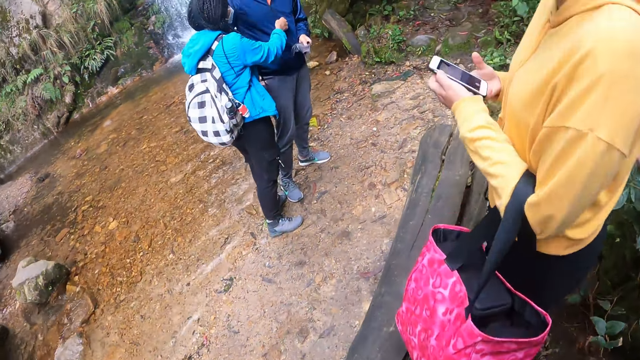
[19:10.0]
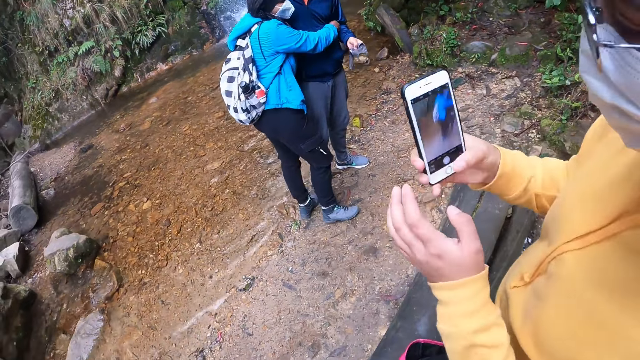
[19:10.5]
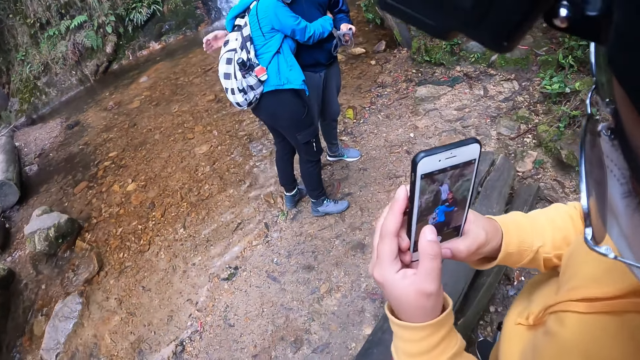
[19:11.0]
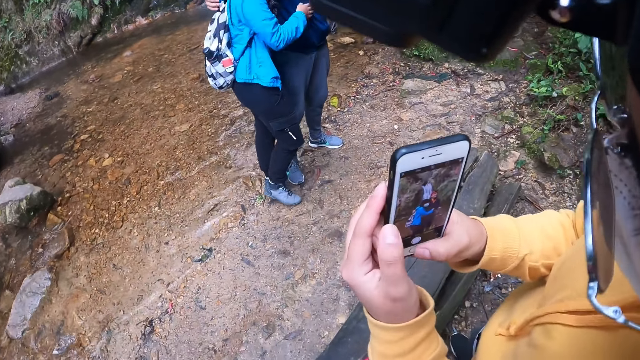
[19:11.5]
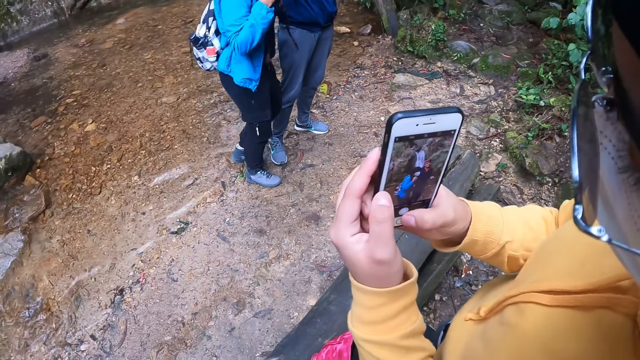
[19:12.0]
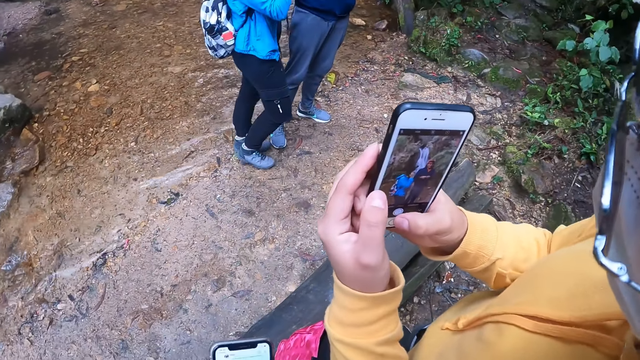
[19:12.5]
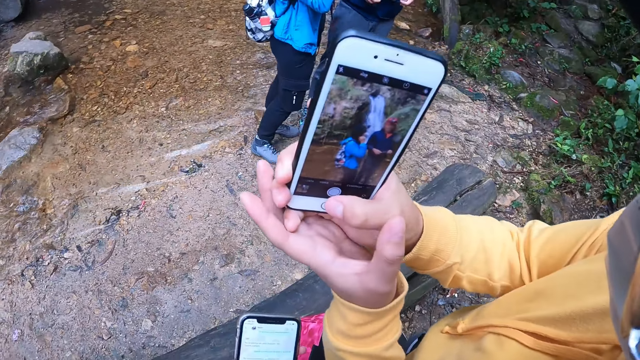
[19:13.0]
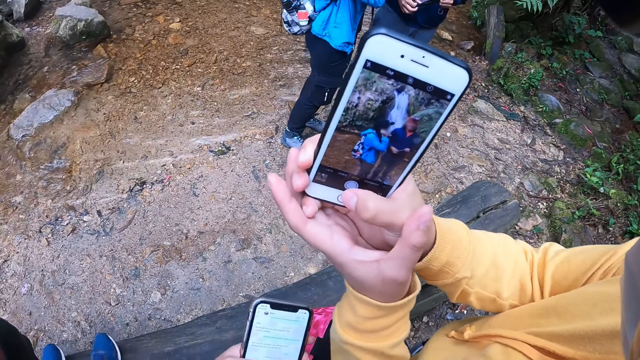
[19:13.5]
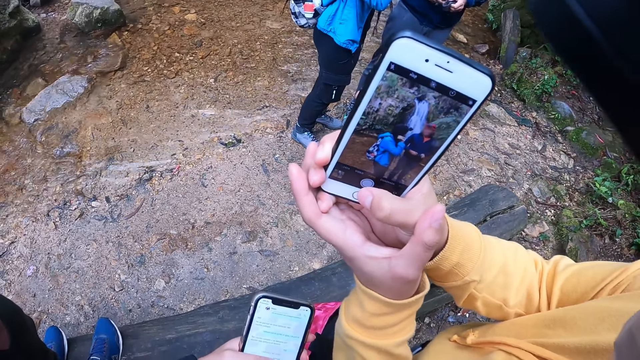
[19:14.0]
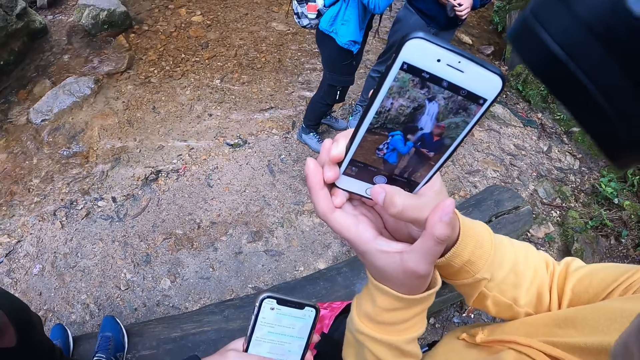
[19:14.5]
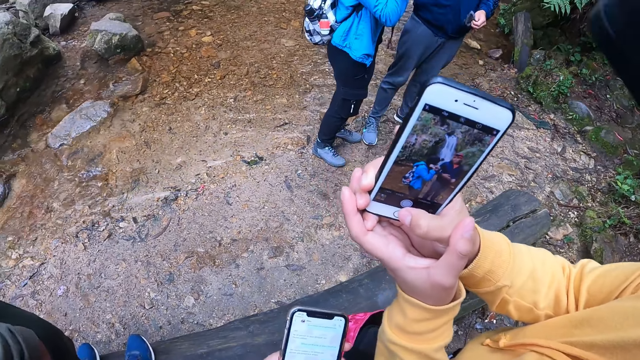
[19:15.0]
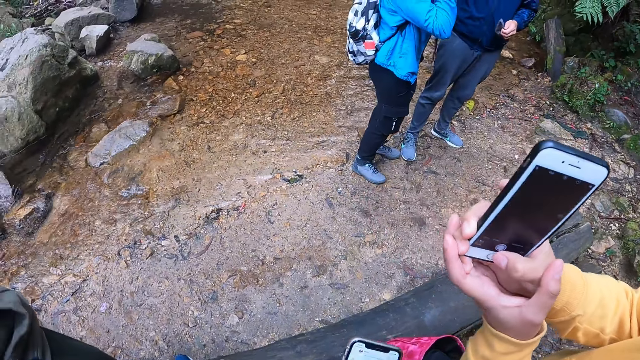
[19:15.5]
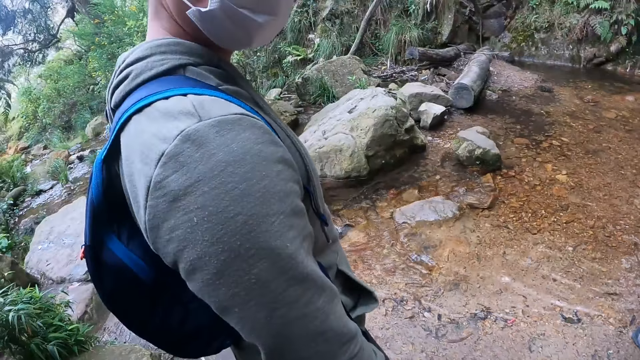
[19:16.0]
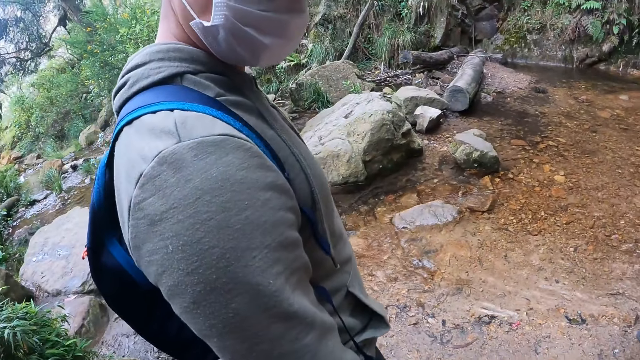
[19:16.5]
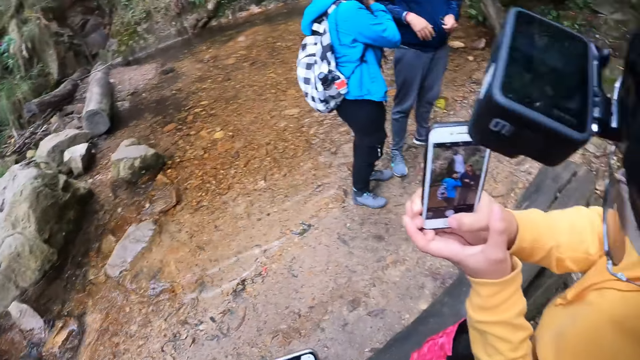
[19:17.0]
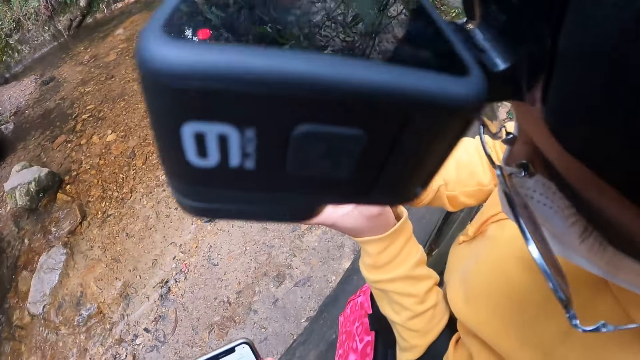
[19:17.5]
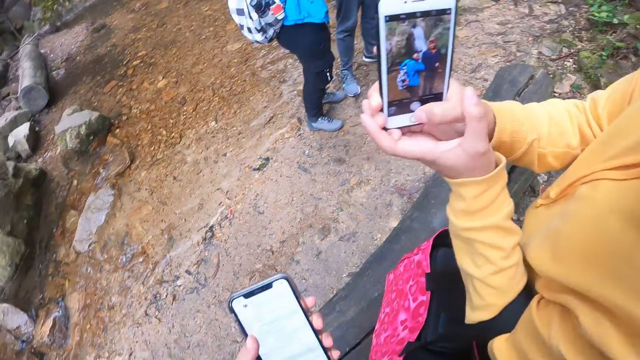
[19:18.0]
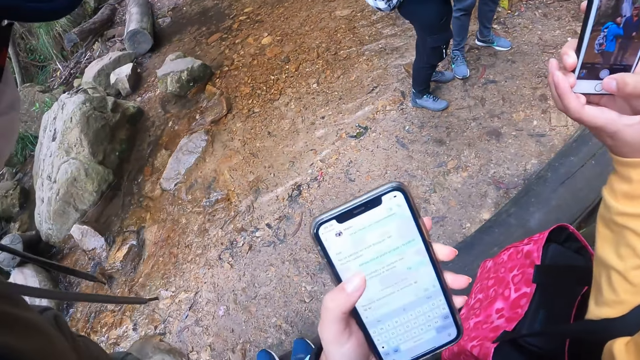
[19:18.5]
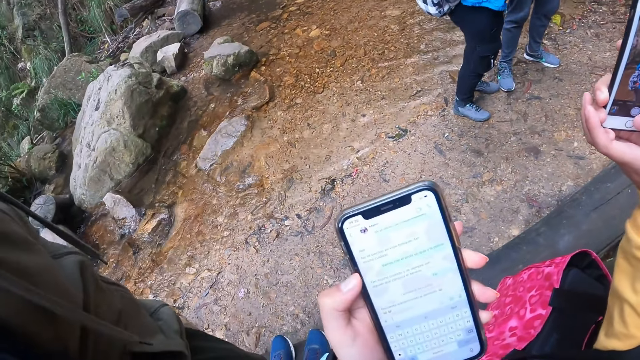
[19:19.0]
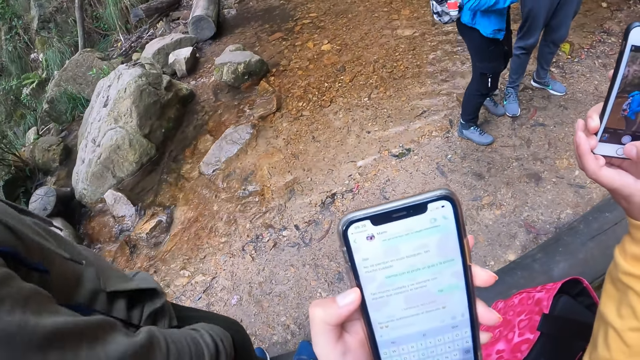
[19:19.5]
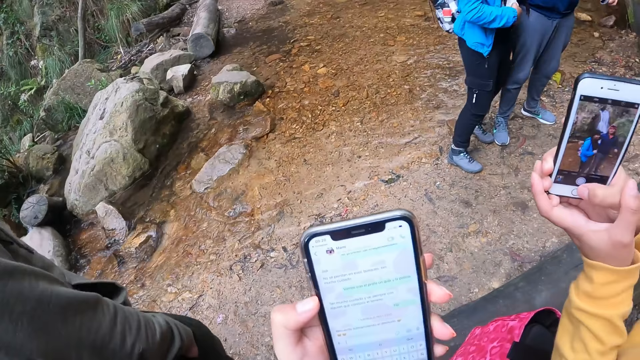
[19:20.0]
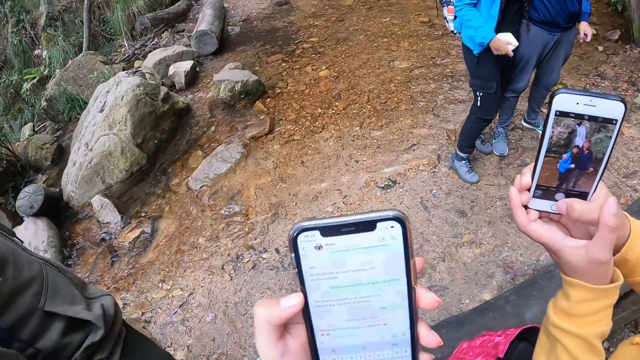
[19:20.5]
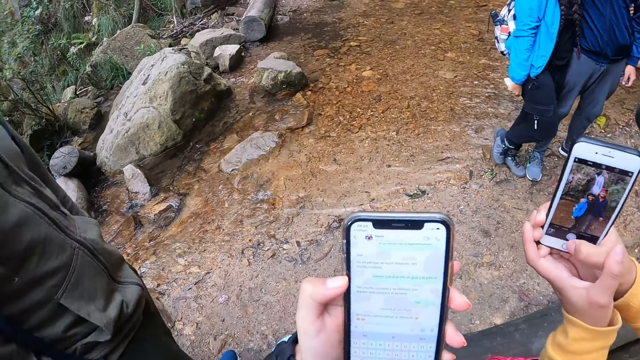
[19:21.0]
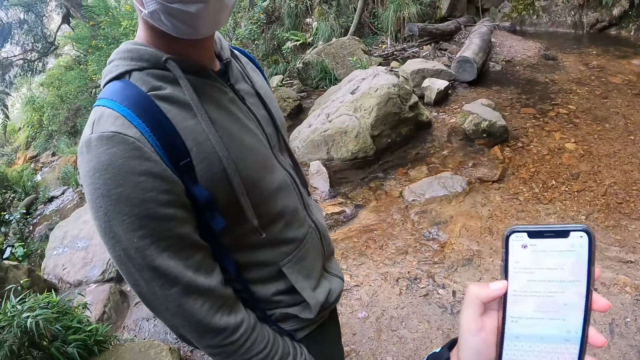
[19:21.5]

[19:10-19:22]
The camera wearer converses with a woman. Another woman holds a man. The first woman uses the phone. The camera wearer converses with the first woman. The first woman takes a picture. The camera wearer looks around the forest. She converses with another man. She converses with the first woman. The first woman takes a picture. The camera wearer operates her phone with her hands.

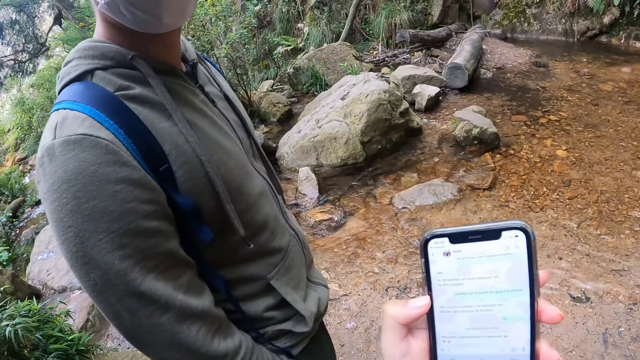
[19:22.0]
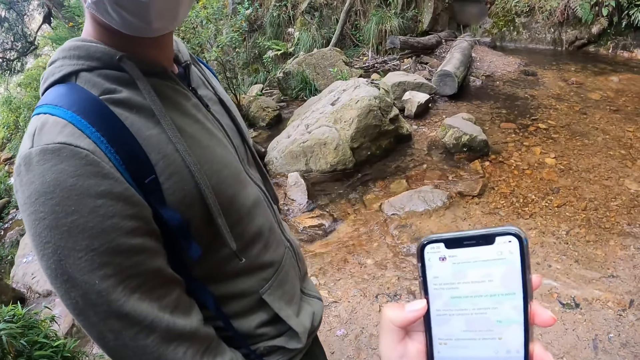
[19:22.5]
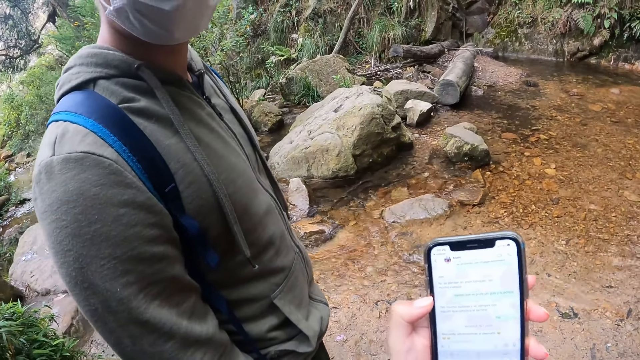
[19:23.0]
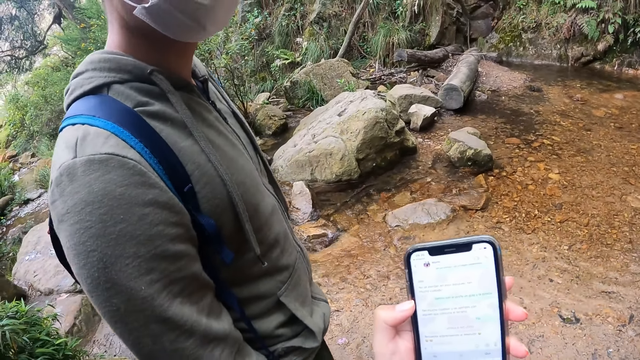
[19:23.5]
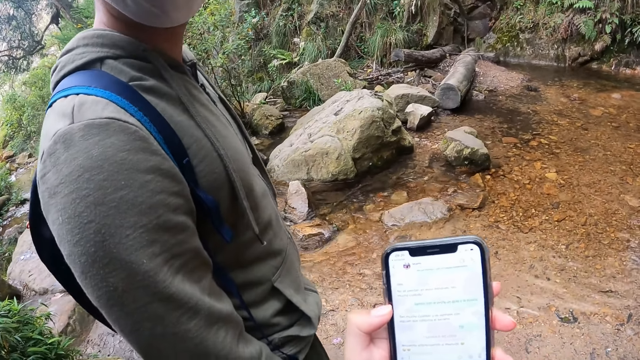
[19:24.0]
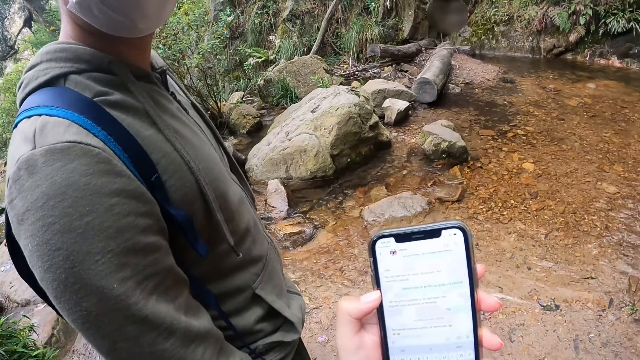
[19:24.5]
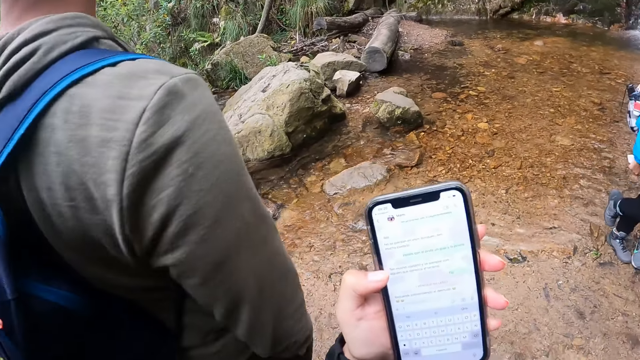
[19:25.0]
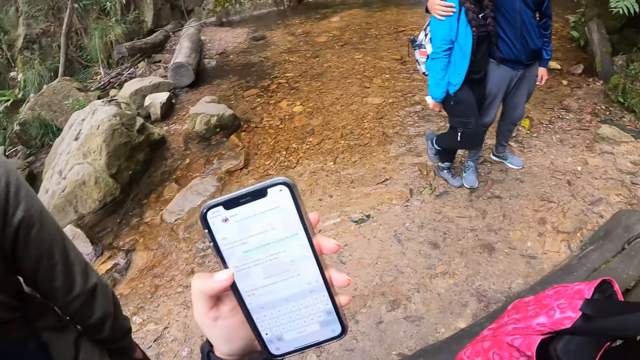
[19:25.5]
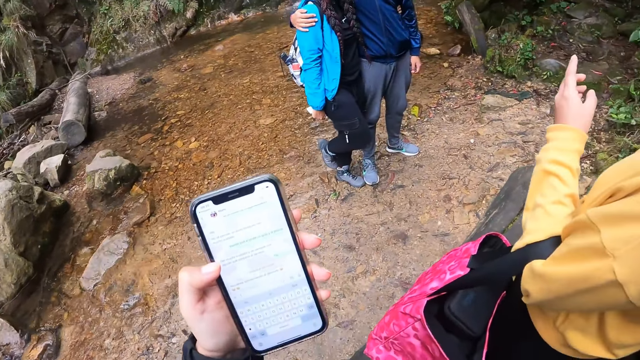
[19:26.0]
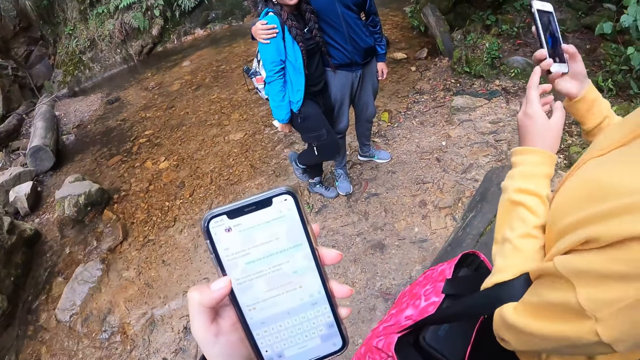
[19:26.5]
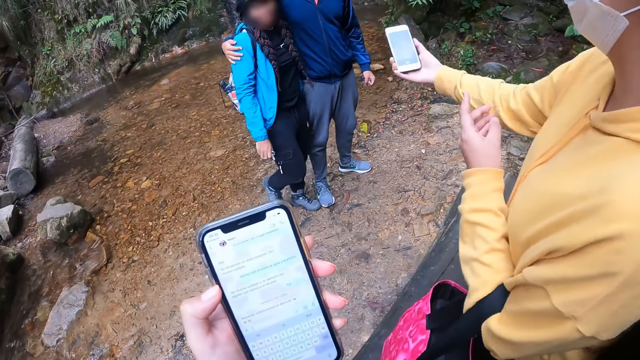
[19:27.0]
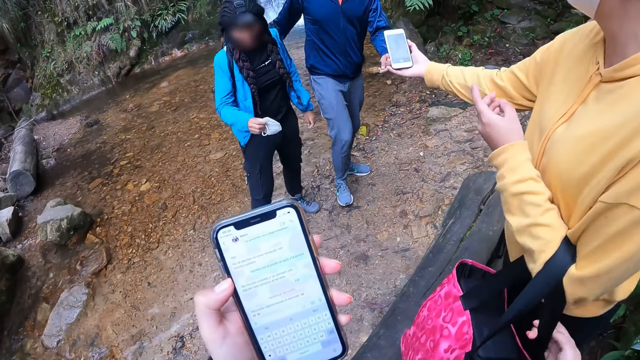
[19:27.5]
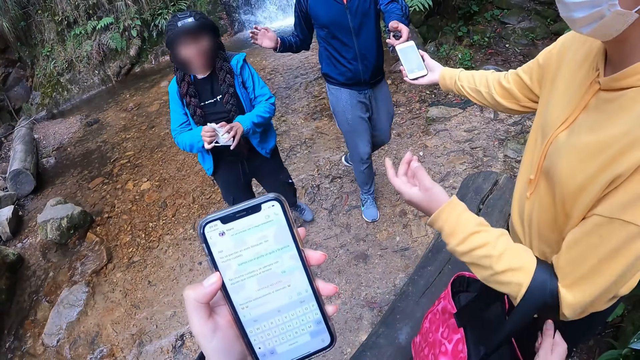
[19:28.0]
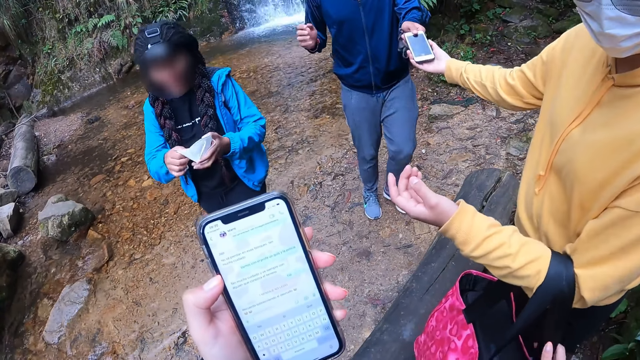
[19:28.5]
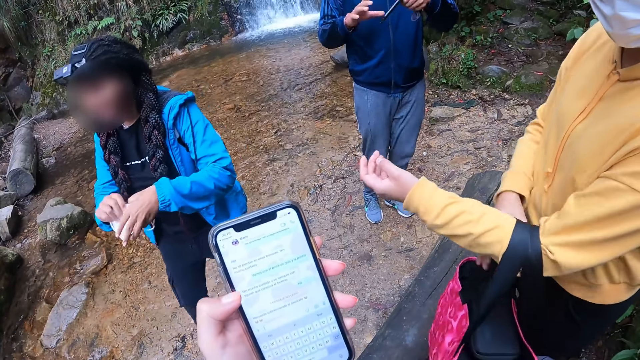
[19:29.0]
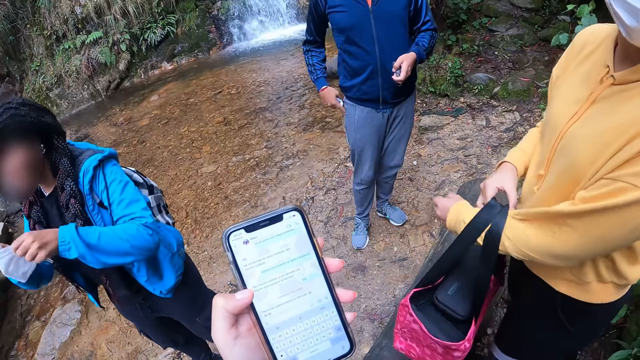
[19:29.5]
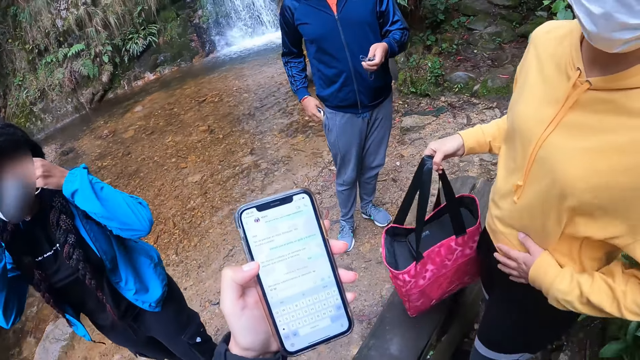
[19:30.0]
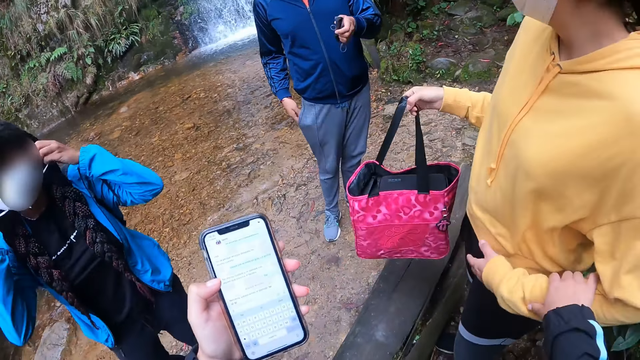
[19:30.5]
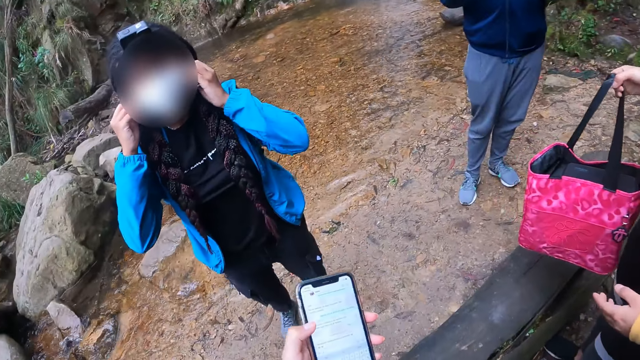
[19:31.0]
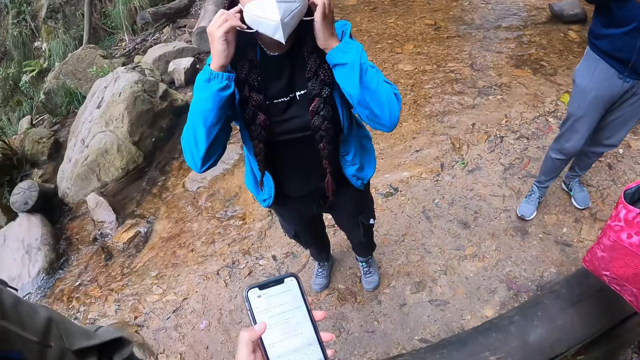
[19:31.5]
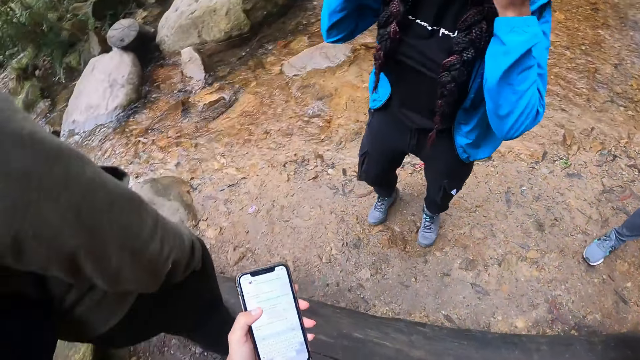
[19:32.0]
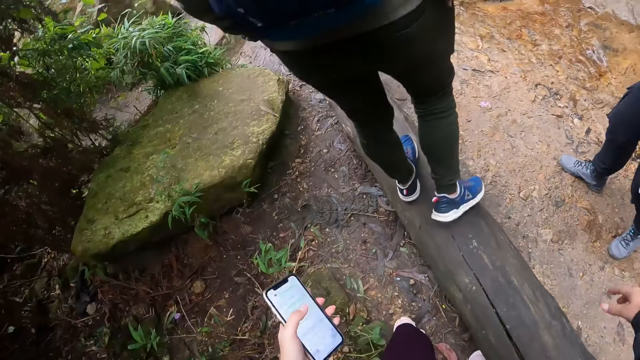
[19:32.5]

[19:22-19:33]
The camera wearer converses with a man. A woman takes a picture. Another woman holds another man. The first woman converses with the other man and the other woman. The camera wearer uses the phone. The other man picks up the phone. The camera wearer converses with the first woman. The other woman wears a mask. The camera wearer converses with the first woman. They hold the first woman's hand. They converse with the other woman. They turn around.
